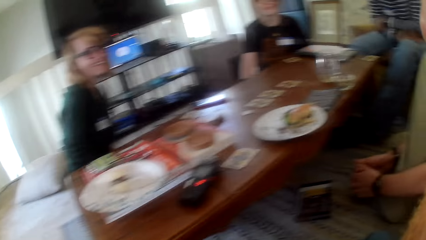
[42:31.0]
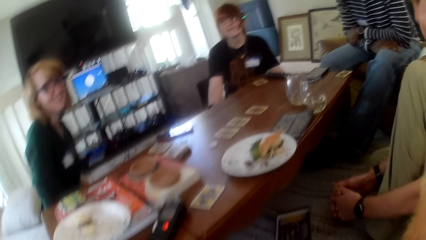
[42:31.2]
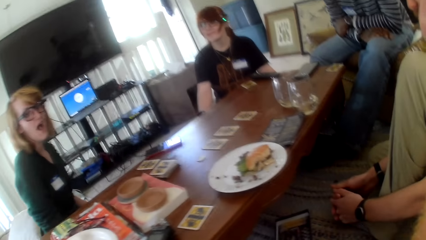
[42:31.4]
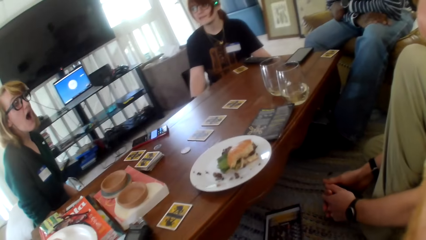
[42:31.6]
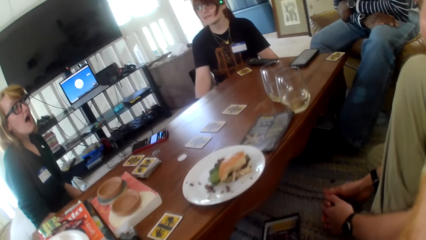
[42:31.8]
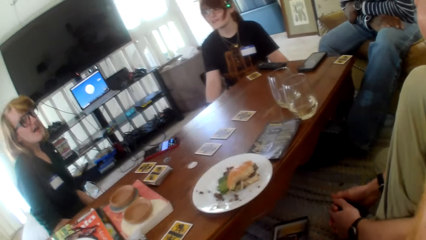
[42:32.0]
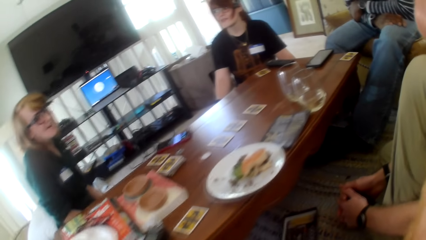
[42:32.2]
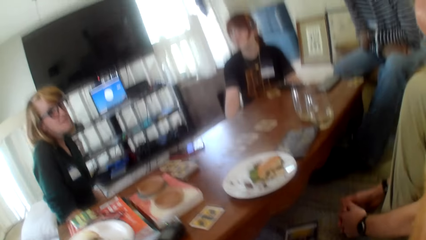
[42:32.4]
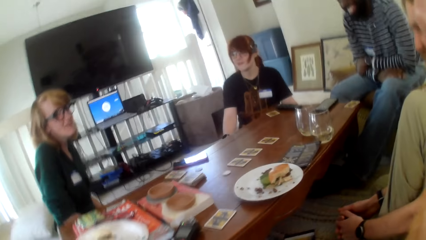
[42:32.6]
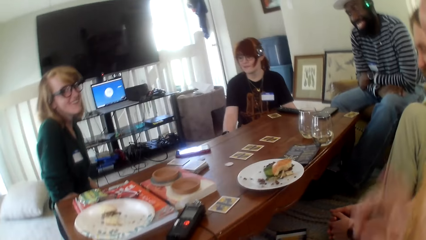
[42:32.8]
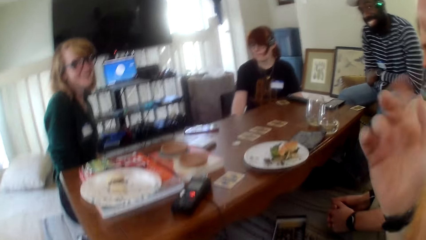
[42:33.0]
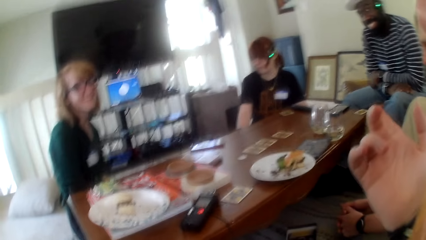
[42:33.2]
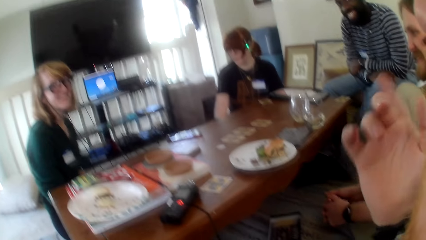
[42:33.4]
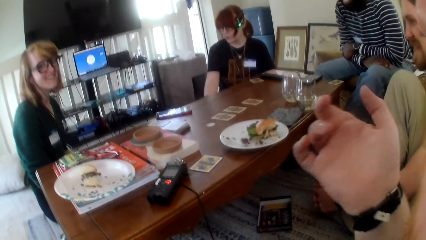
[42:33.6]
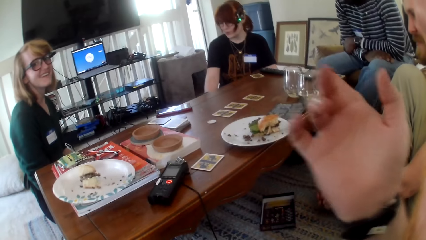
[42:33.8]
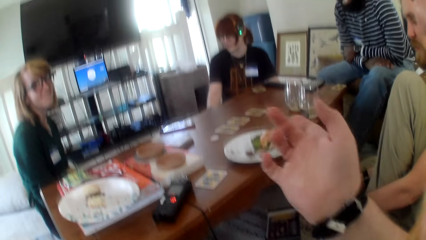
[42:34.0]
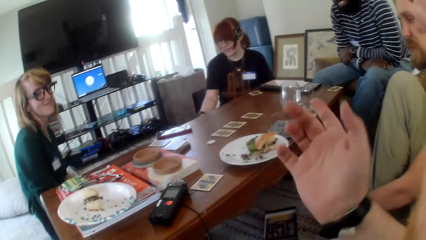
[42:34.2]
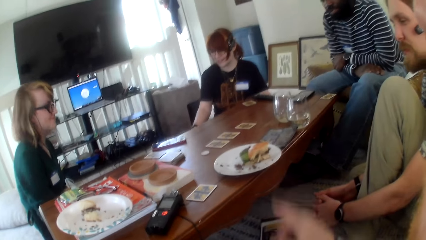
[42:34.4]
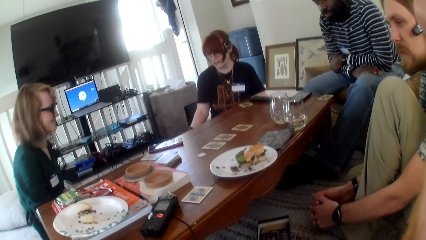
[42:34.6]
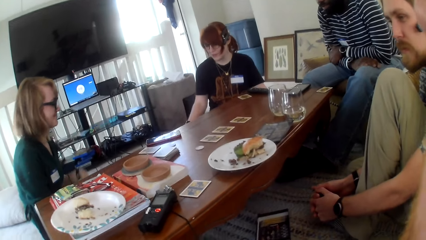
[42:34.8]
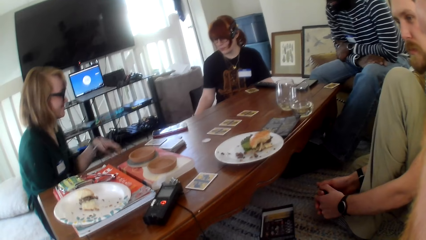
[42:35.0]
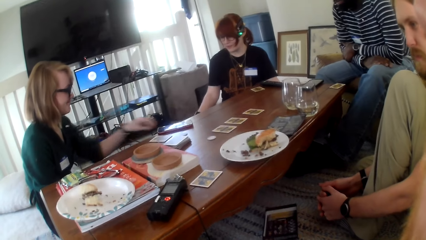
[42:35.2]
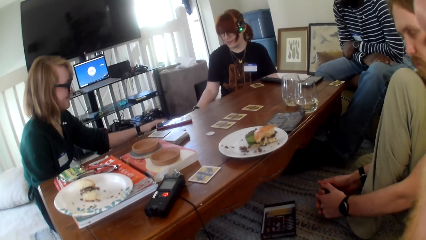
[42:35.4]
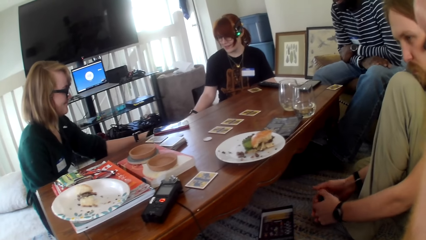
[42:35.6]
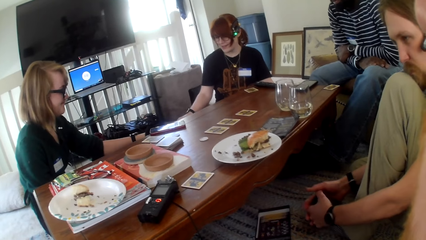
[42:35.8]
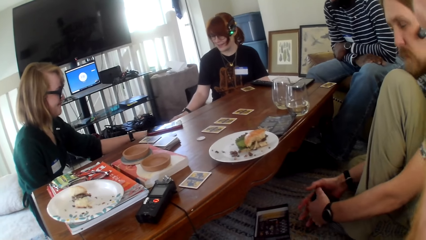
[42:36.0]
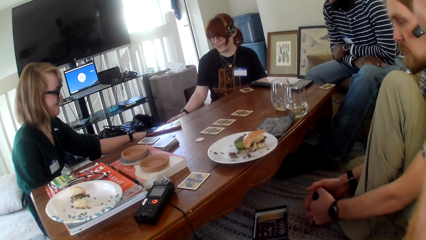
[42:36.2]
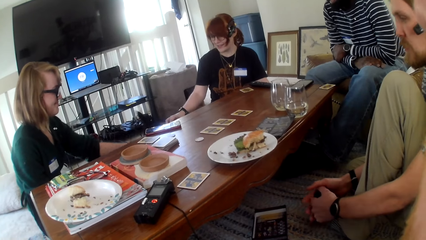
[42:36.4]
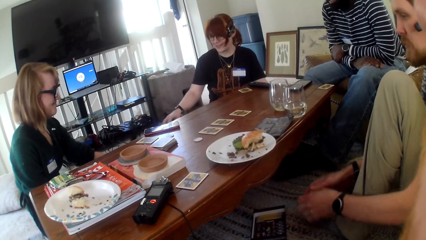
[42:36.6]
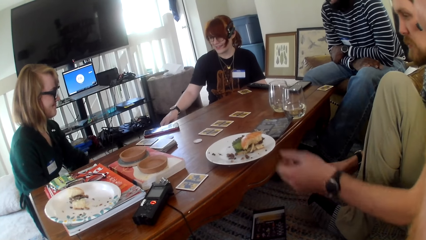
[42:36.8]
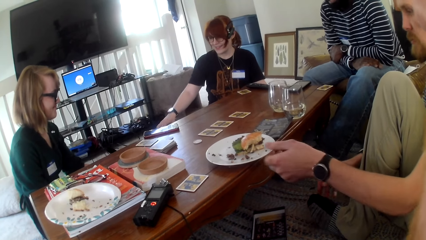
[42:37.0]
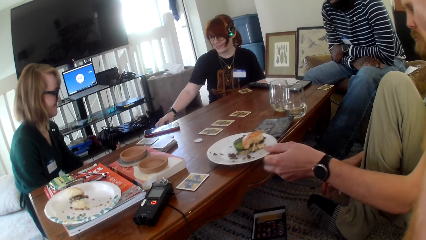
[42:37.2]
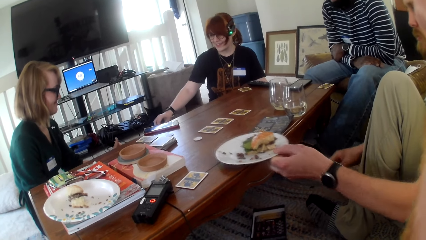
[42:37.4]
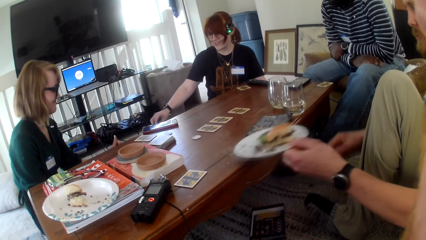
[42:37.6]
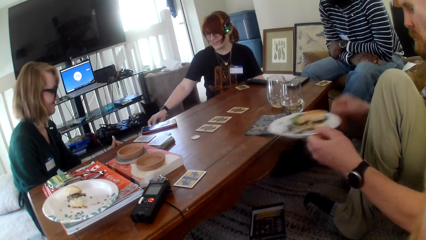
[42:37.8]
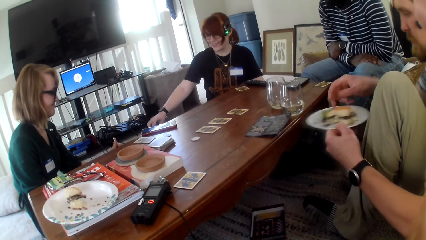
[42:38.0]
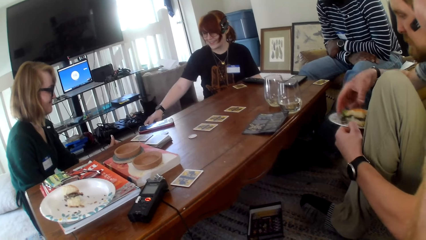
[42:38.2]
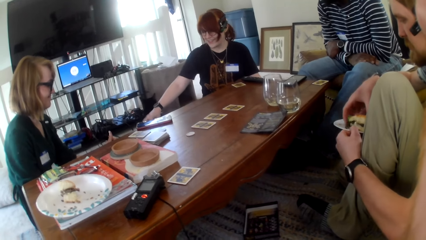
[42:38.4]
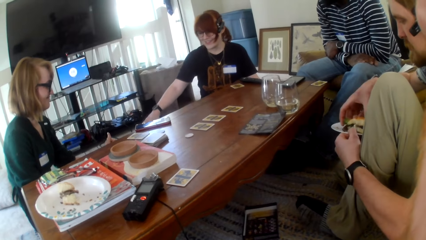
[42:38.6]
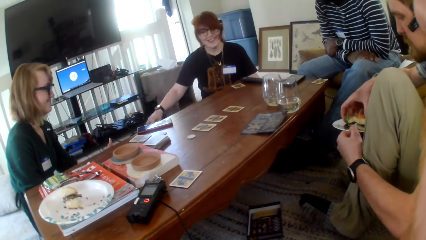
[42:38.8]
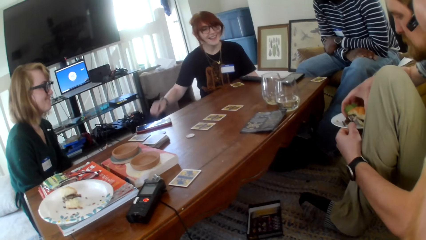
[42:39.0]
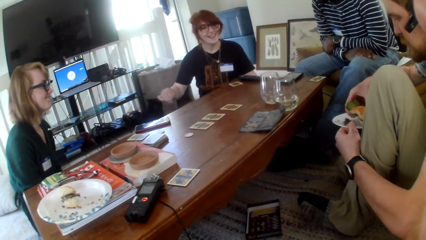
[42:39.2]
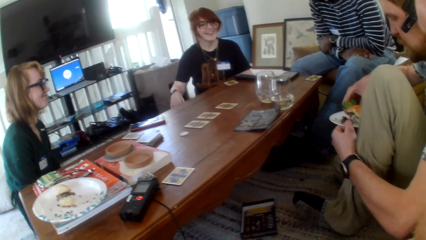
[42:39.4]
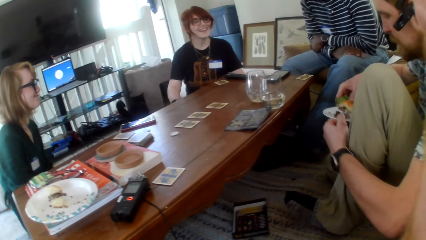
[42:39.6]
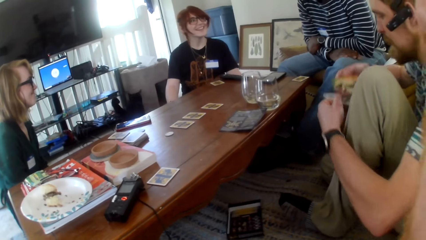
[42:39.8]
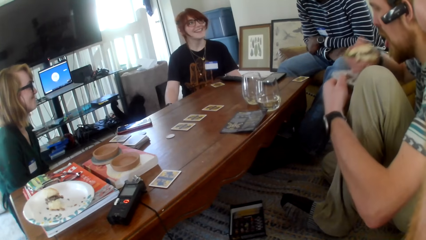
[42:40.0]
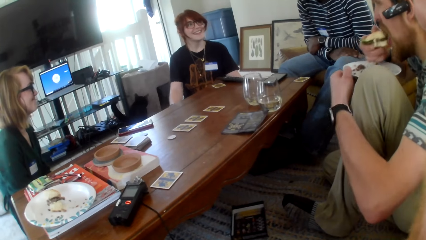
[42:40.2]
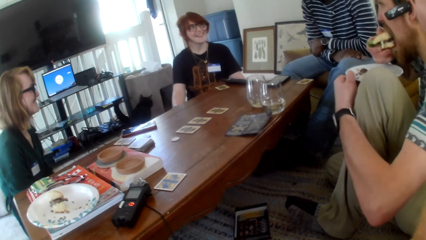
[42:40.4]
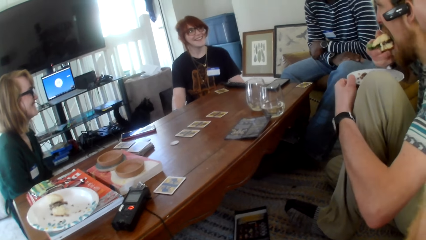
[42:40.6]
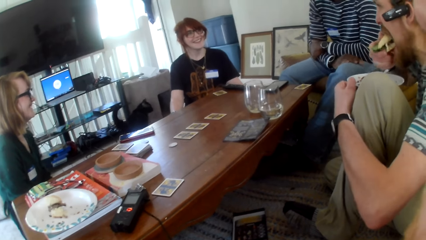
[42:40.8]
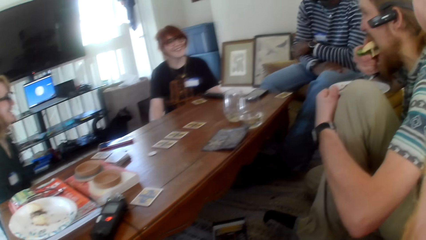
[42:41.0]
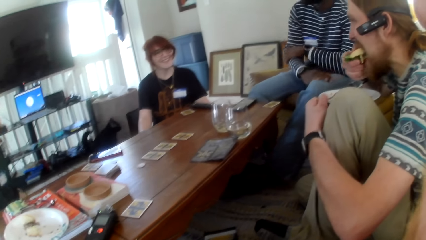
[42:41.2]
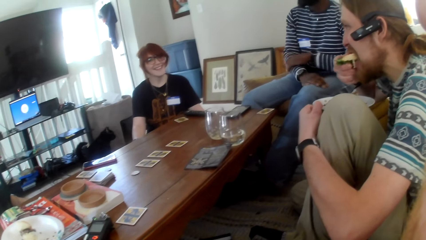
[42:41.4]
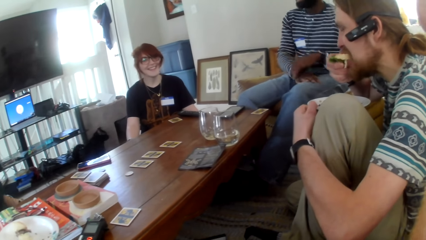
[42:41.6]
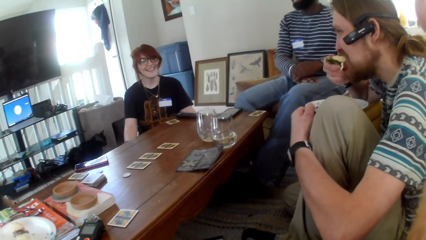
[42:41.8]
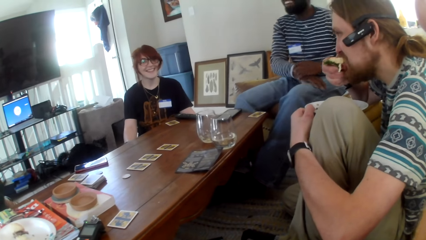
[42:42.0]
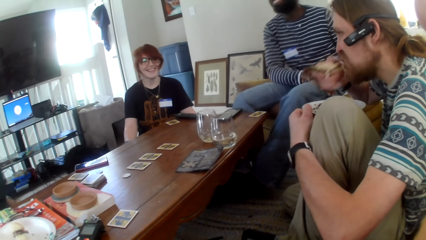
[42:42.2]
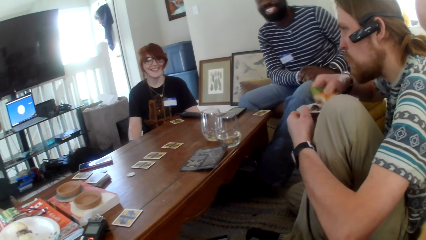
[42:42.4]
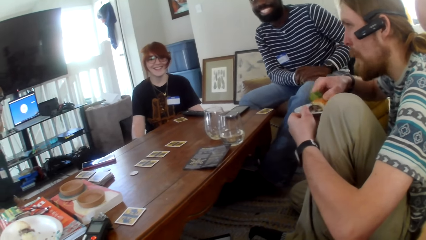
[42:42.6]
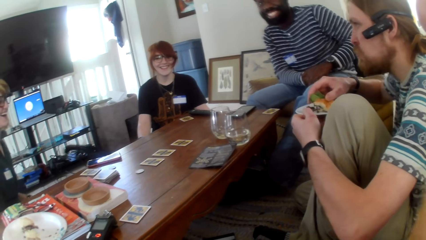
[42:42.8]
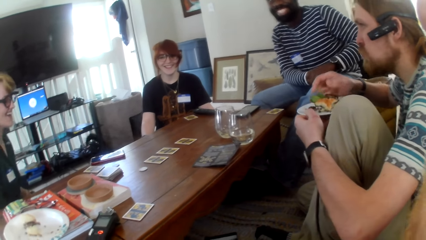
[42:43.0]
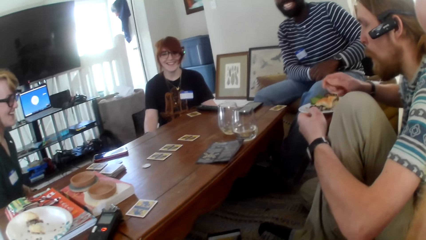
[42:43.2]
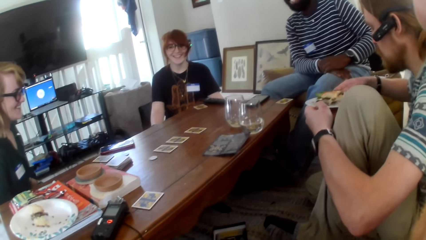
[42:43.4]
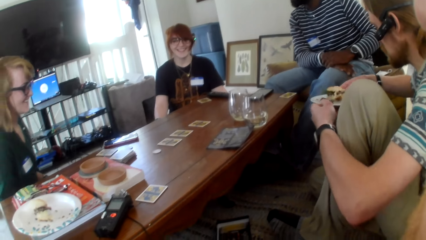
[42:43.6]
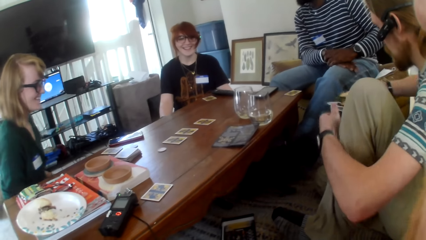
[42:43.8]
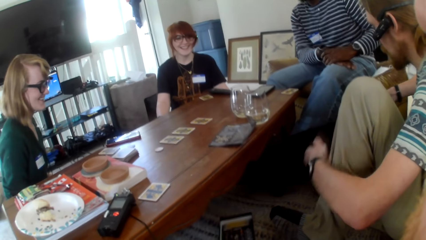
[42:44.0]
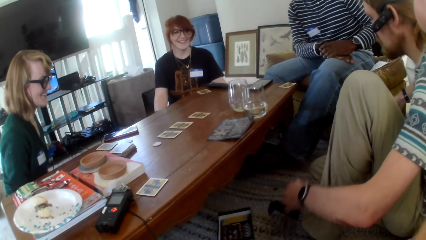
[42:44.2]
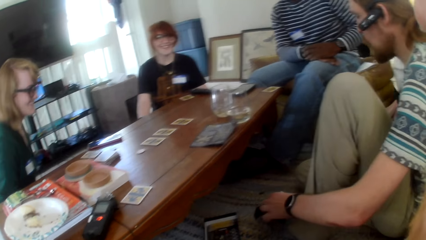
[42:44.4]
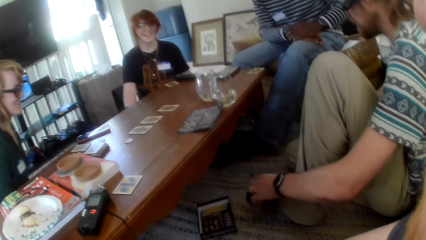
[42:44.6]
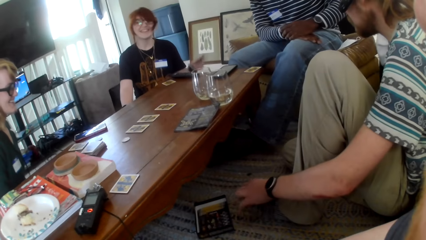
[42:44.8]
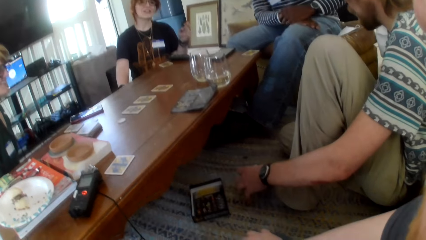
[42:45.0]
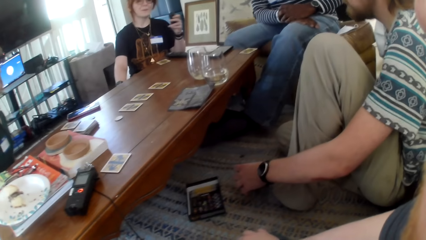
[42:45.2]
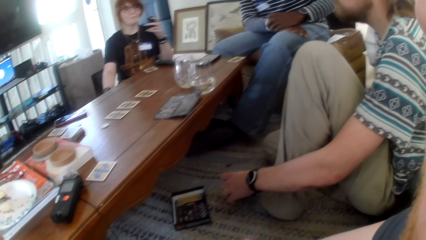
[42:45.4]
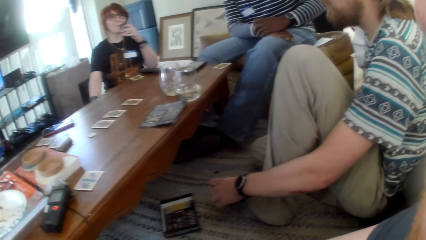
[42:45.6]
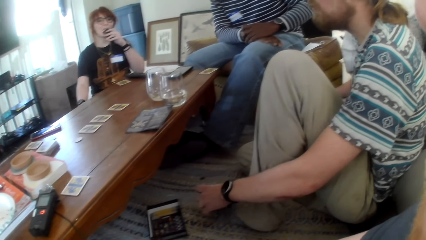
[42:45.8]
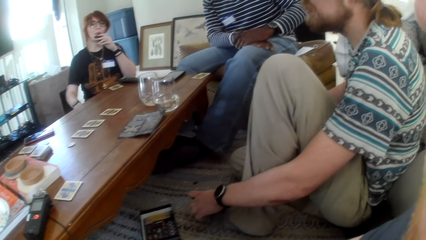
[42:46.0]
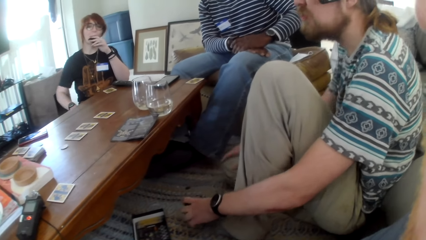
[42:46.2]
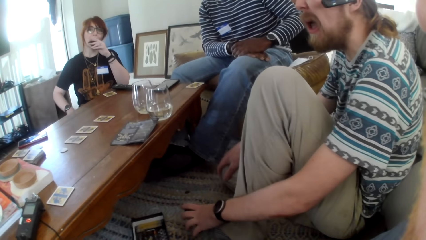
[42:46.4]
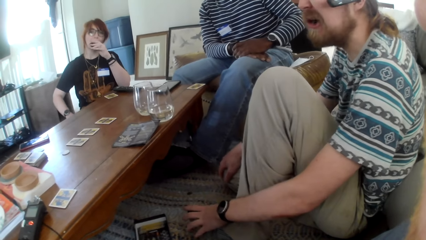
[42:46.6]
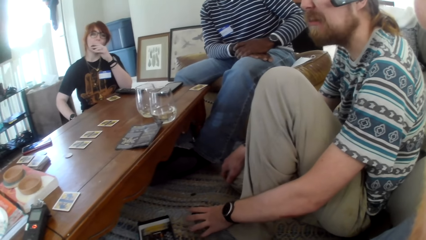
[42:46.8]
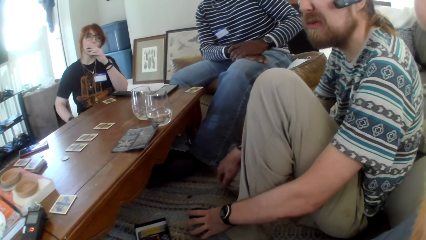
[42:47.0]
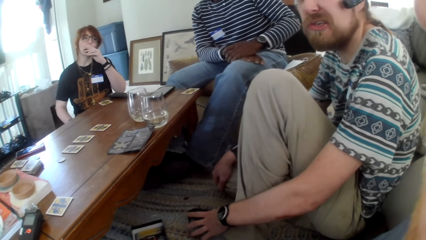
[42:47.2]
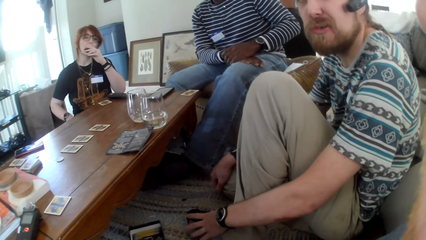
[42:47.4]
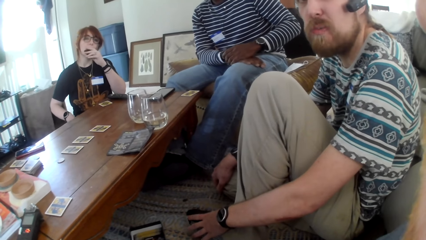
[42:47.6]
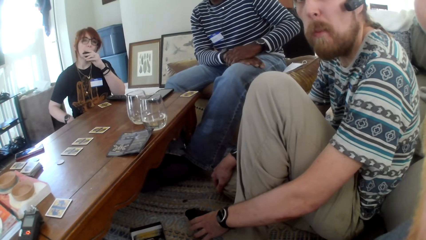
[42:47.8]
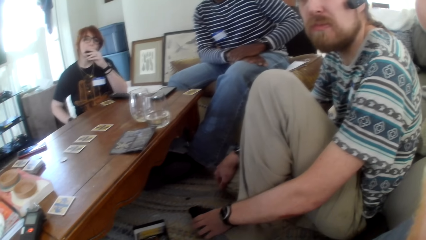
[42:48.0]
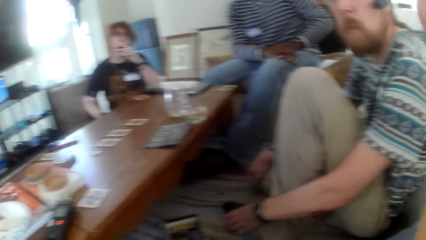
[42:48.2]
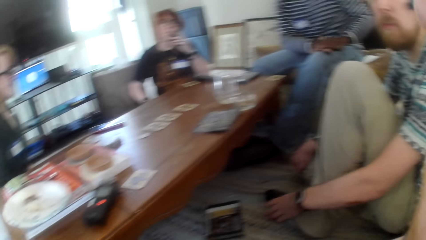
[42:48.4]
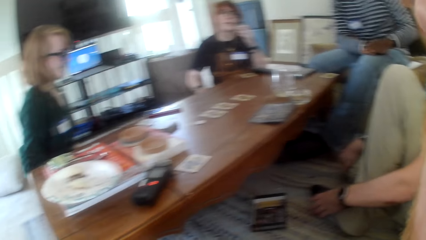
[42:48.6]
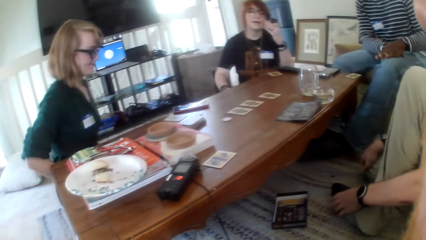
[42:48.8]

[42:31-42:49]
A woman laughs and talks. The camera wearer stretches the hand. They move a hand and talk. They look around. The woman moves a hand. Another woman caresses the cat. A man picks up the plate from the table. The man picks up the burger. The other woman looks around. The man eats the burger. The camera wearer talks. The man places the burger on the plate. The first woman laughs. The camera wearer talks. The man places the plate on the floor. A person puts something to the mouth. The man looks around and talks.
